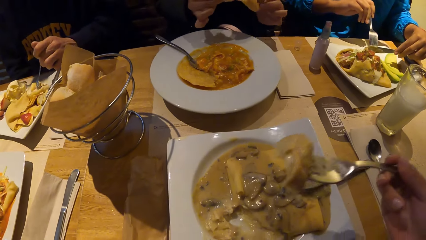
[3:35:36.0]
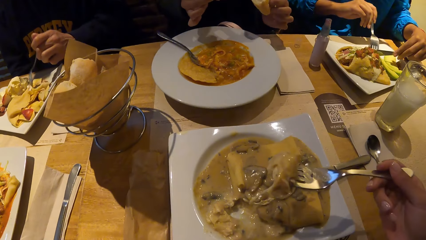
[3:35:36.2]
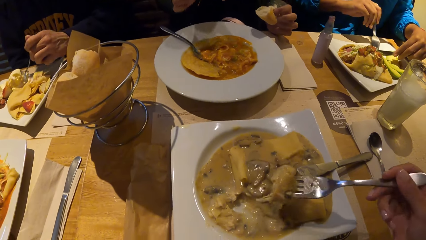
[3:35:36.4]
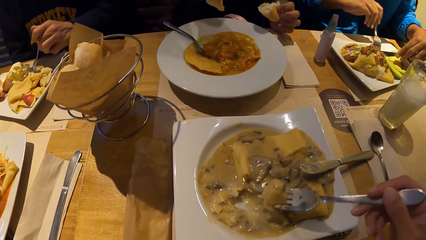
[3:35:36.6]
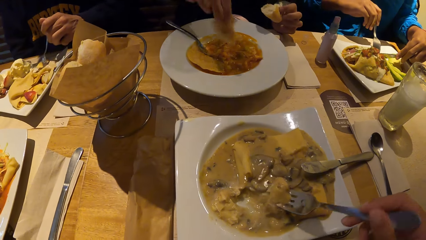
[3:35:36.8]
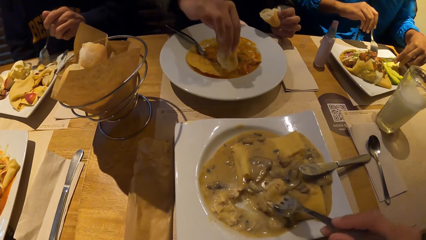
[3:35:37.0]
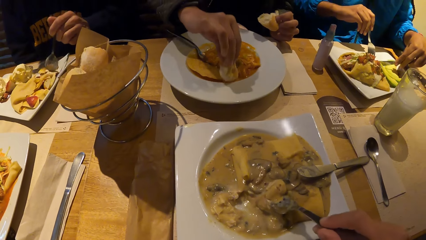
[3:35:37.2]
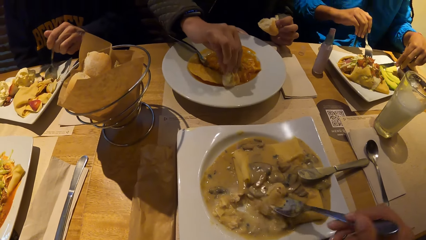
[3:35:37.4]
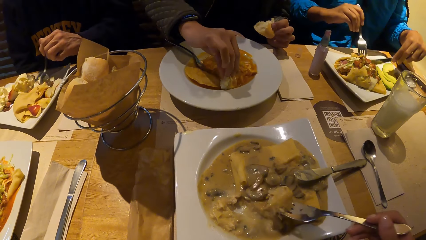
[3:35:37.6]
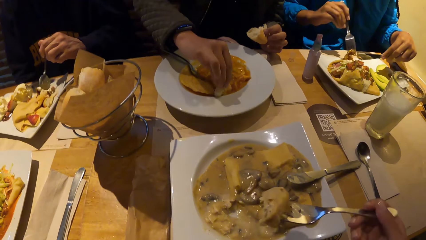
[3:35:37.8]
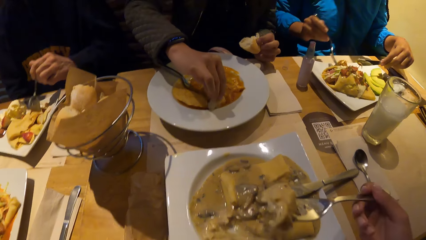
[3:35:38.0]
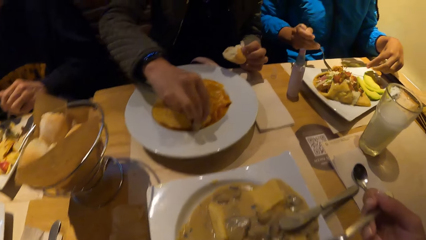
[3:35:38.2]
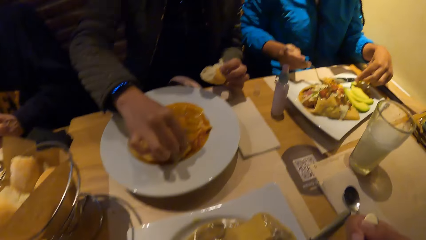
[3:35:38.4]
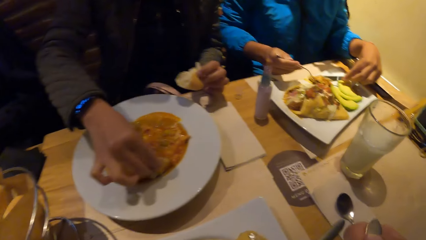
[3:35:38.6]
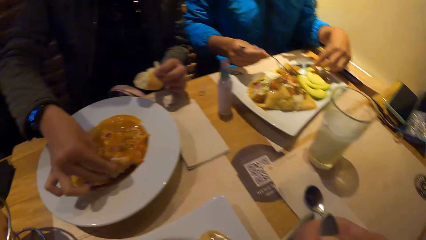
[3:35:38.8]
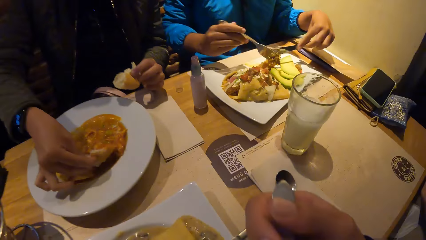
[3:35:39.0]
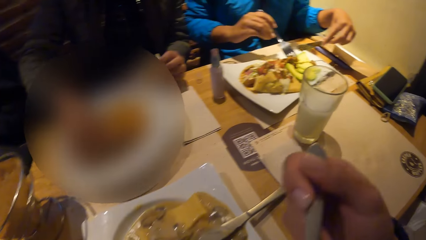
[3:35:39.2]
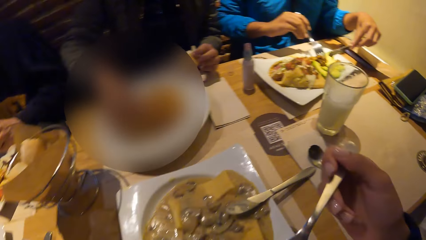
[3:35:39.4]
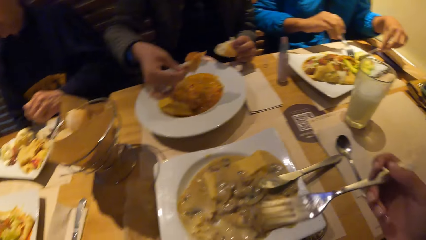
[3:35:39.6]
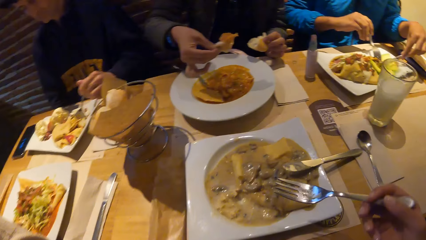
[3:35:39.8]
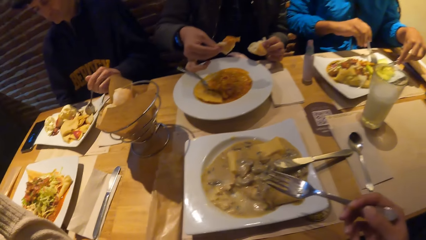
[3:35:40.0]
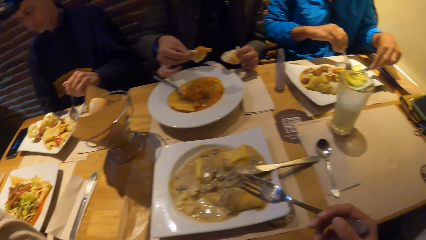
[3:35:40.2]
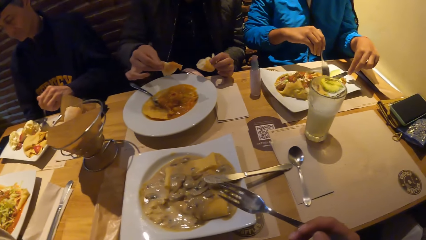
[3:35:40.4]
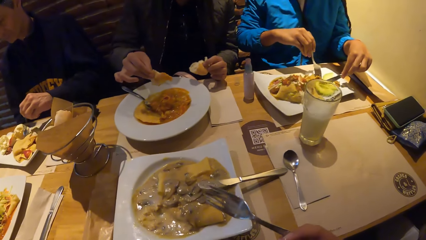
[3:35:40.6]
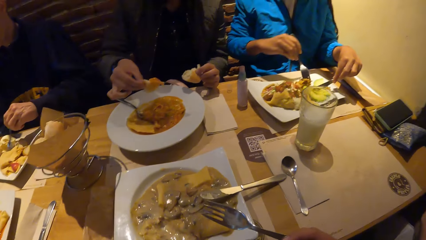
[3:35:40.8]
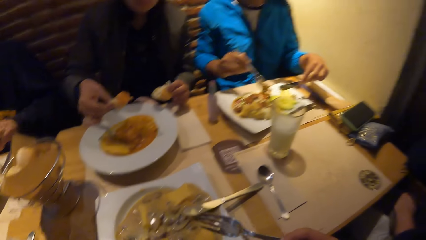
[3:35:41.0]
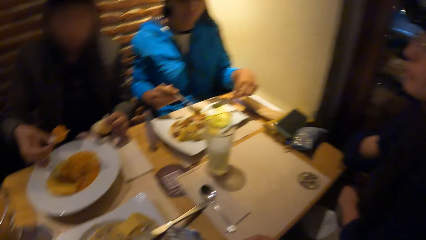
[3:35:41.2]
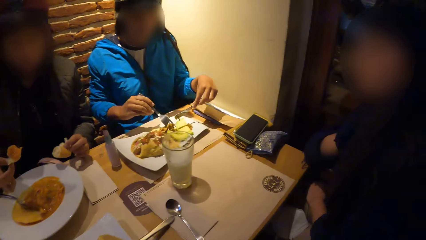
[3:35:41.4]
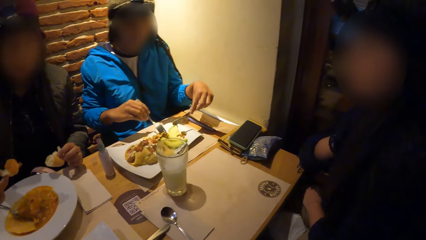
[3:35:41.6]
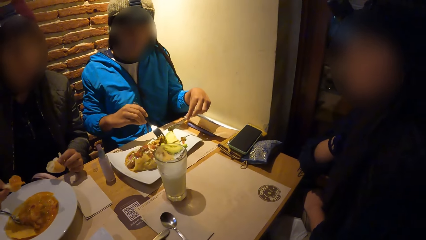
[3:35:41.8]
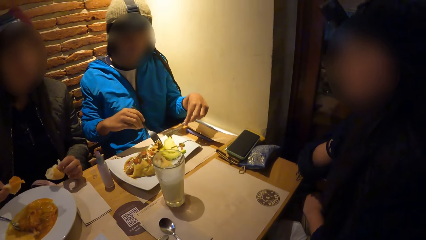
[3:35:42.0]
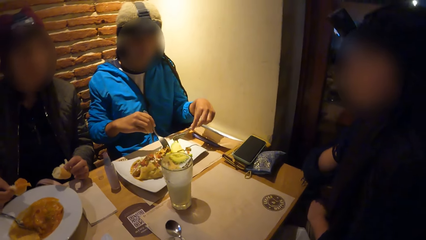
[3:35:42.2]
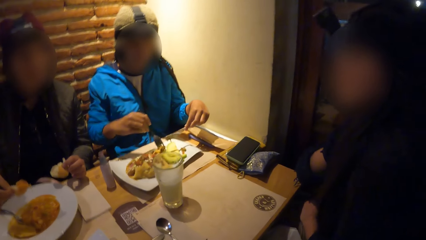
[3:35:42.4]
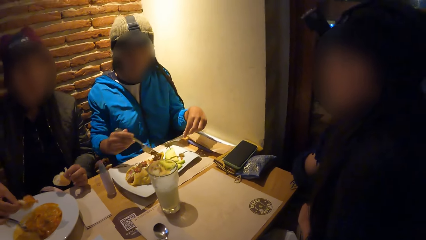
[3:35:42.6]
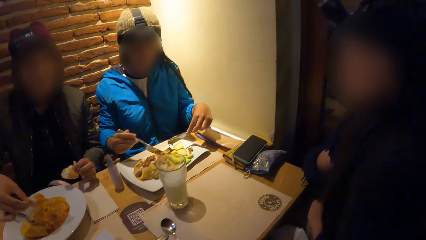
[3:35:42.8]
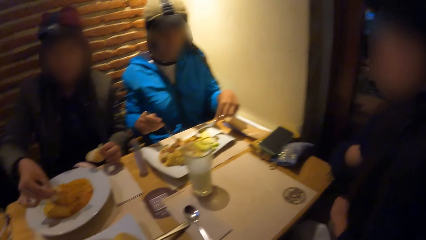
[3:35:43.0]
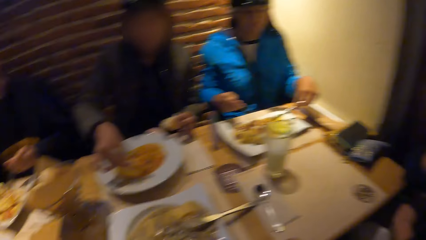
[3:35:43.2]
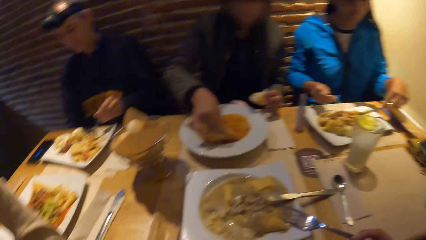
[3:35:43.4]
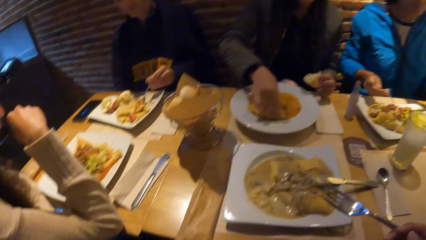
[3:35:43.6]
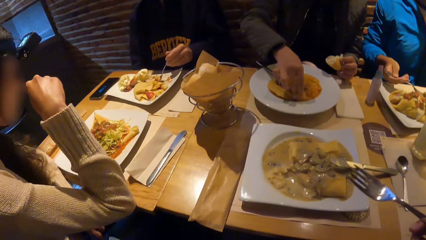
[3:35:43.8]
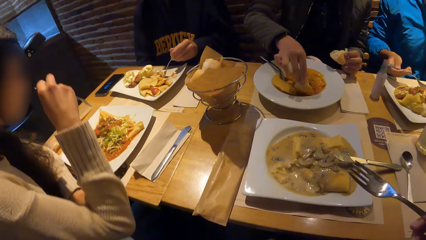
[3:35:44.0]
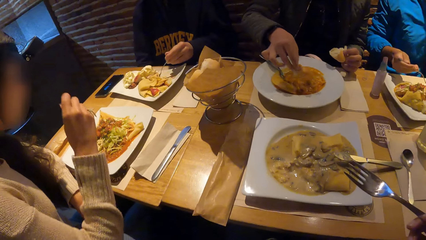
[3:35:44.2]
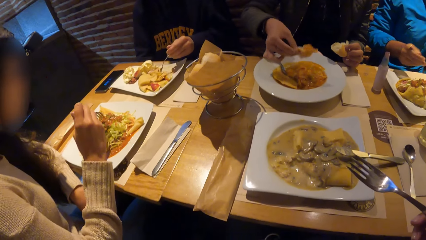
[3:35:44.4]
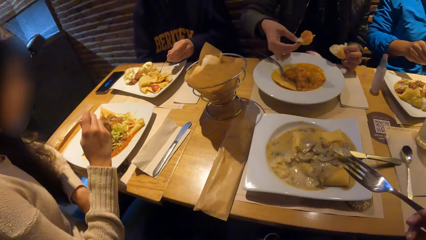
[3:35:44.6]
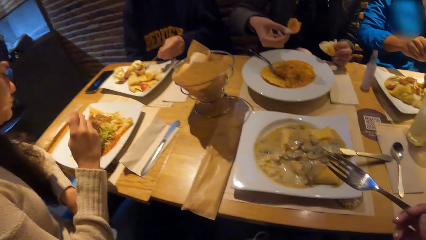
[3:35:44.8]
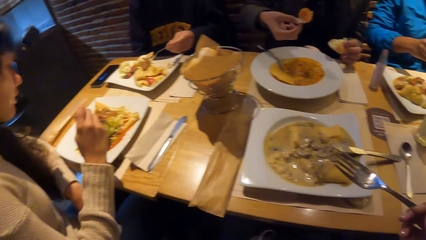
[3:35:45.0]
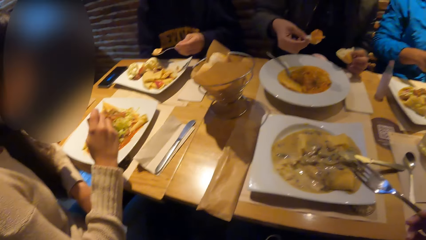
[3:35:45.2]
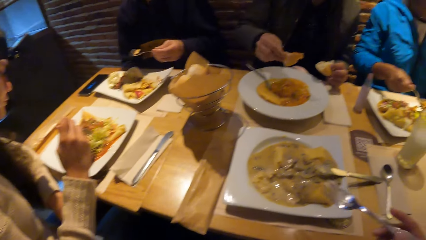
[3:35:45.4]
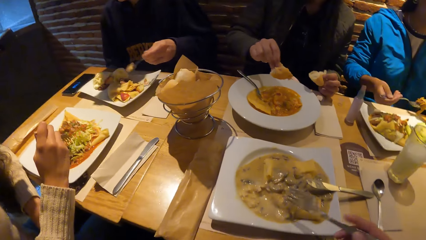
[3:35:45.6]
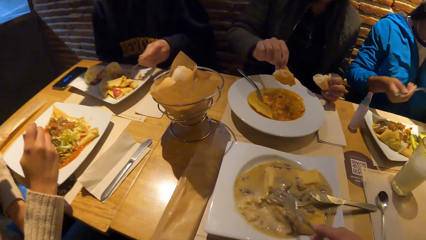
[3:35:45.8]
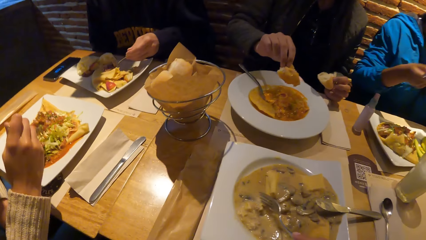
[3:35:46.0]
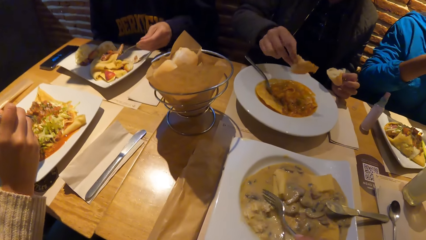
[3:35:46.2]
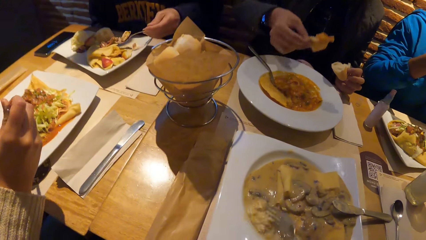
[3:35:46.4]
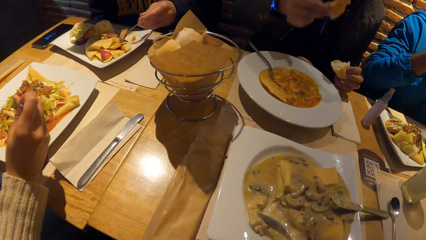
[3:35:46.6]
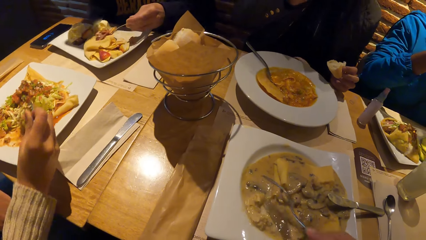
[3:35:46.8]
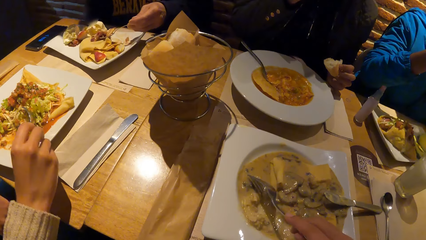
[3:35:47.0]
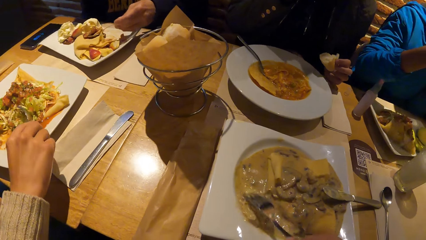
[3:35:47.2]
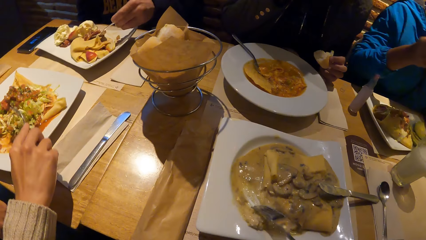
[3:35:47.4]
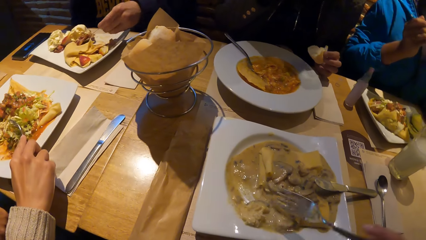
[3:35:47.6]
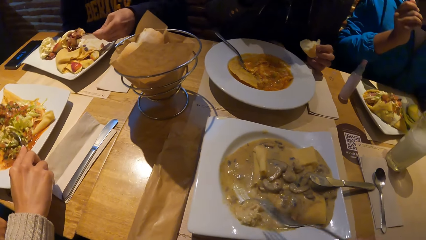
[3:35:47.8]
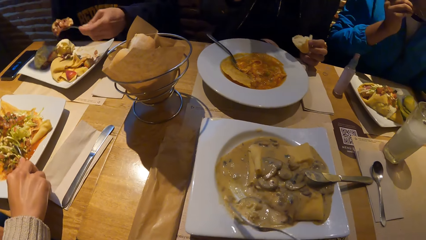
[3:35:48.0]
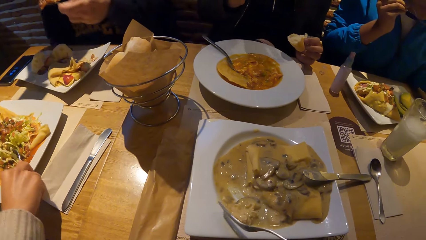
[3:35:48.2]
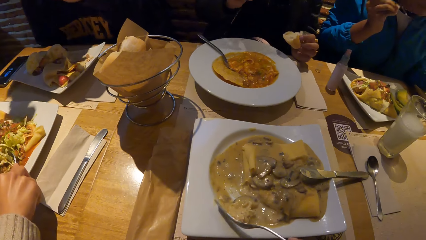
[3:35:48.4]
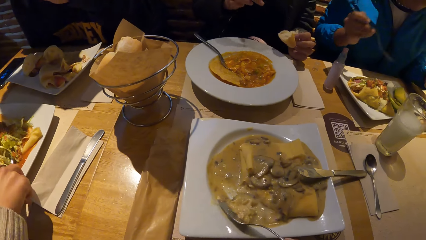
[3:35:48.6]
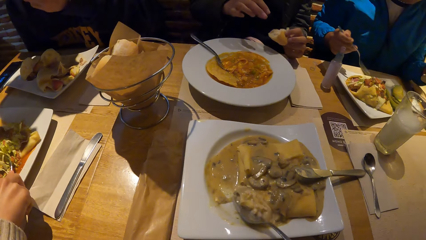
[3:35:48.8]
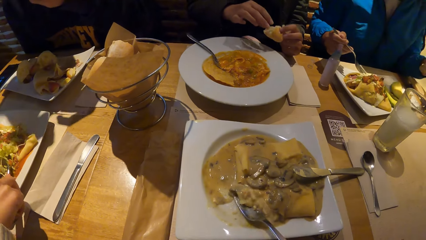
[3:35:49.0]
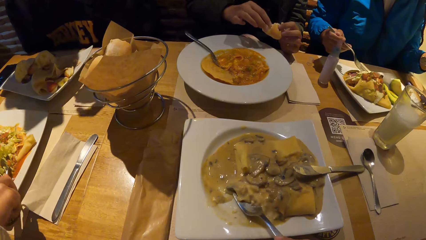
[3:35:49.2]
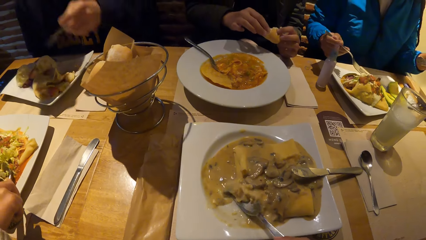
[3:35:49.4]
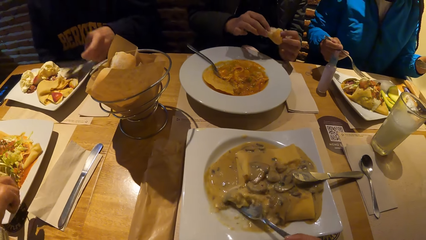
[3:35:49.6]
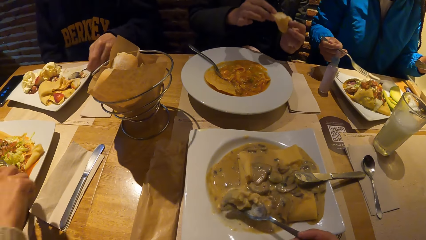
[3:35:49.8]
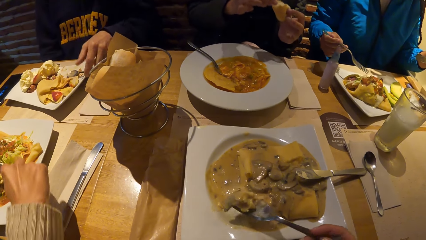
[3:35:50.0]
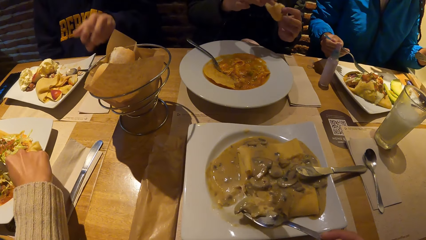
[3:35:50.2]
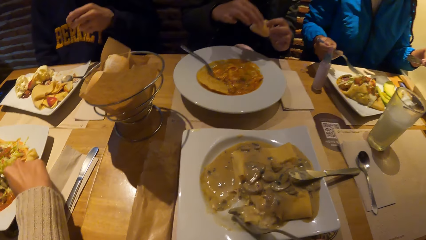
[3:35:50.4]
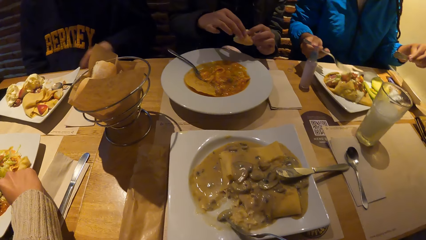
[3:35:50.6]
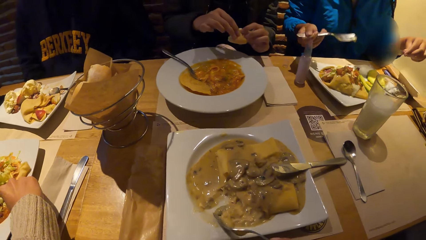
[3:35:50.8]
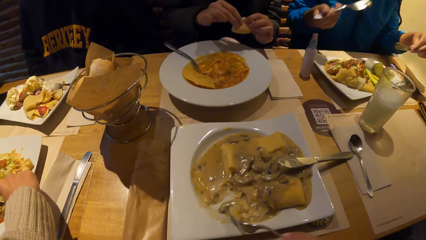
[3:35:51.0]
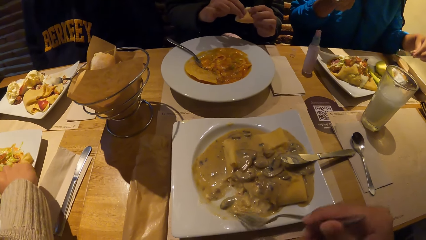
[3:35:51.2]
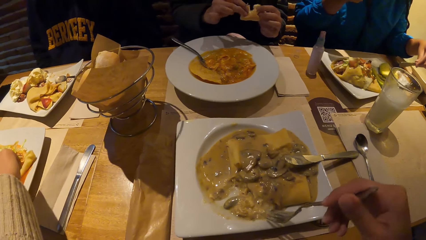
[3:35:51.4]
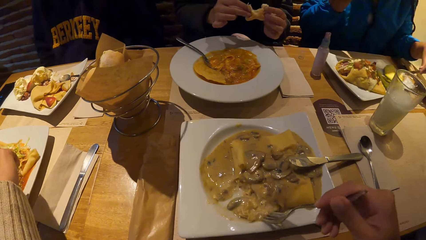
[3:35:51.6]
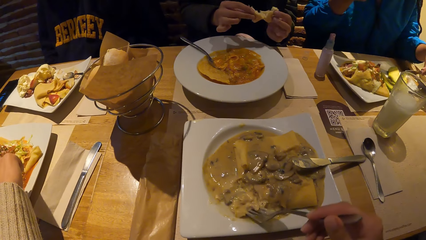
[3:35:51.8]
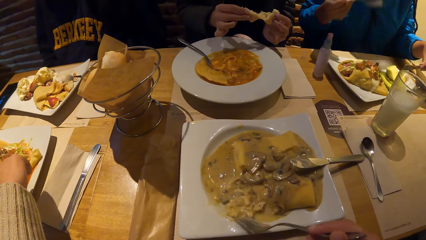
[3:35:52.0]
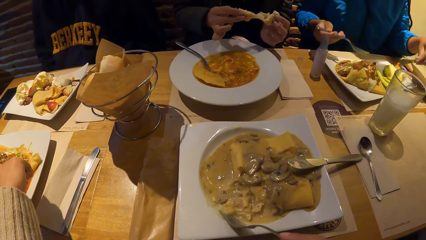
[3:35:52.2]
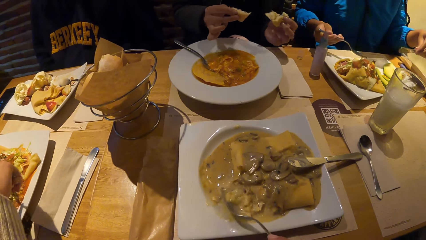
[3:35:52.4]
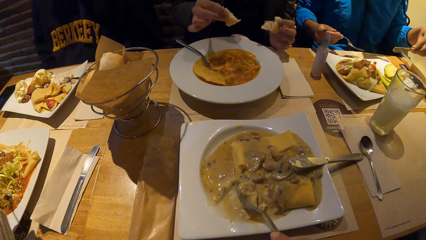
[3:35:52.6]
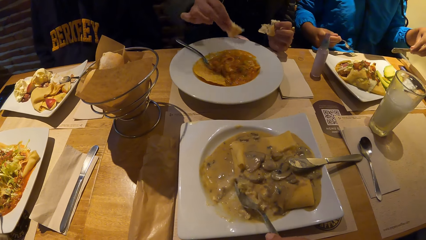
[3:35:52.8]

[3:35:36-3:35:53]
The camera wearer puts his food in his mouth with a spoon in his right hand. A woman eats from a plate with the fork and knife in her hands. Another woman eats from her plate with bread in her right hand. The camera wearer mixes the food on his plate with his fork in his right hand.
